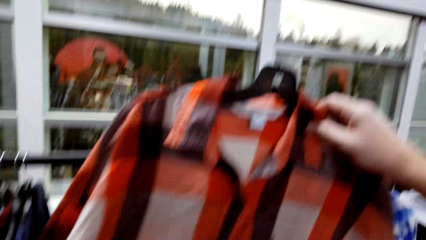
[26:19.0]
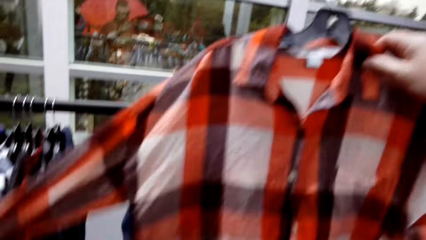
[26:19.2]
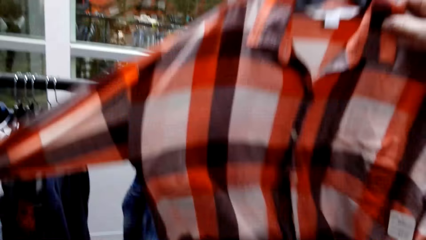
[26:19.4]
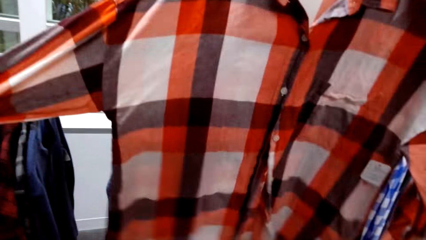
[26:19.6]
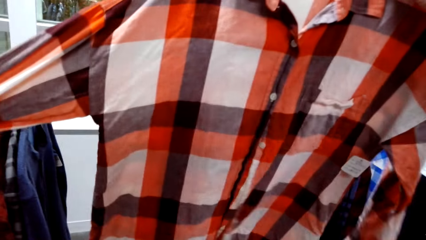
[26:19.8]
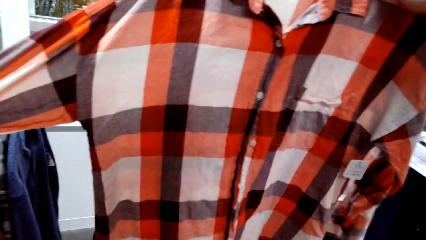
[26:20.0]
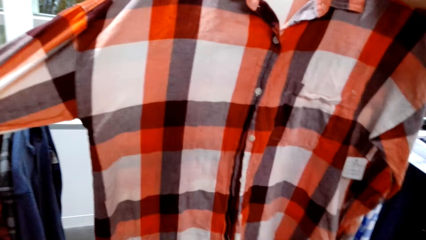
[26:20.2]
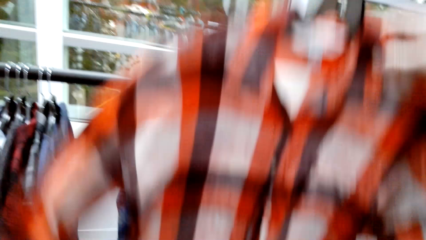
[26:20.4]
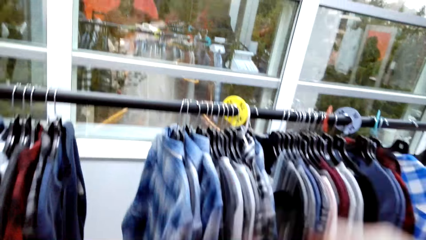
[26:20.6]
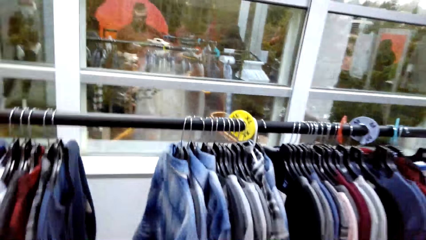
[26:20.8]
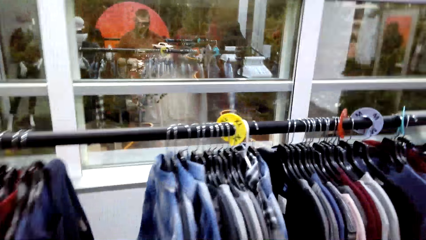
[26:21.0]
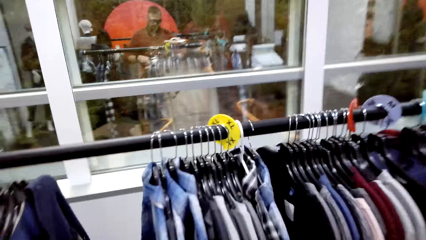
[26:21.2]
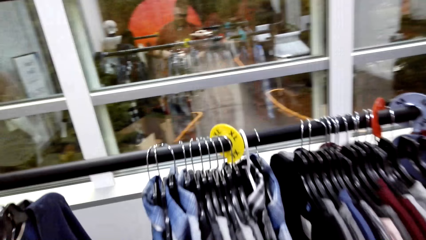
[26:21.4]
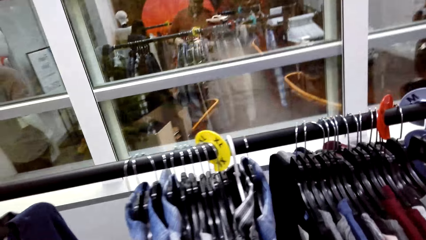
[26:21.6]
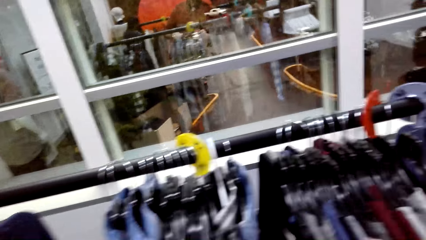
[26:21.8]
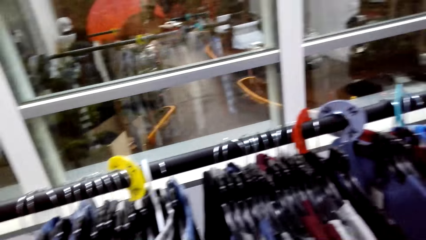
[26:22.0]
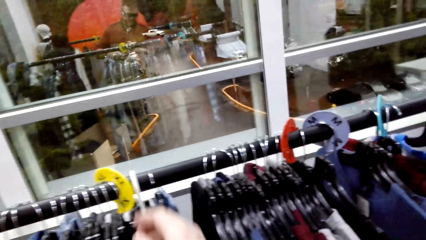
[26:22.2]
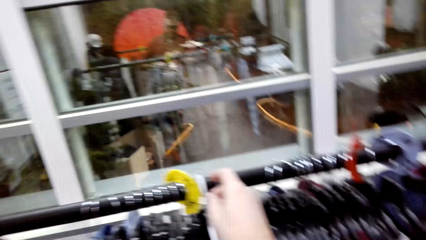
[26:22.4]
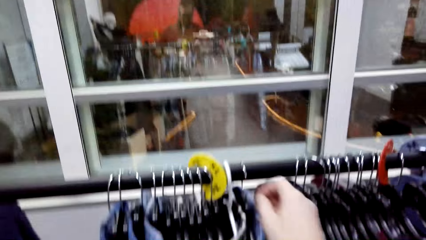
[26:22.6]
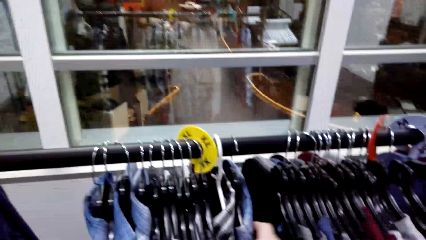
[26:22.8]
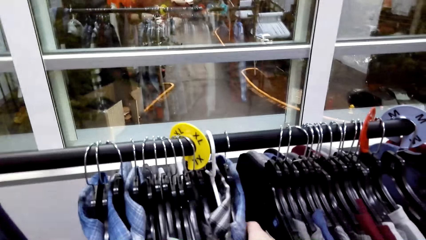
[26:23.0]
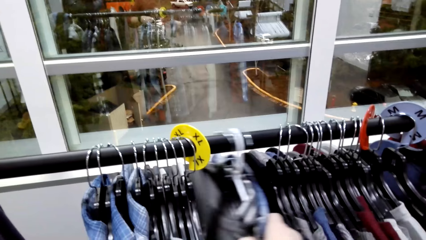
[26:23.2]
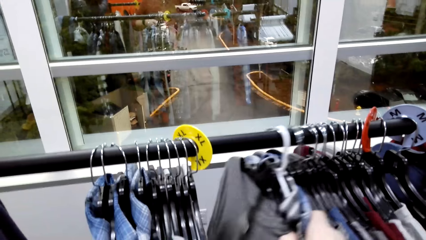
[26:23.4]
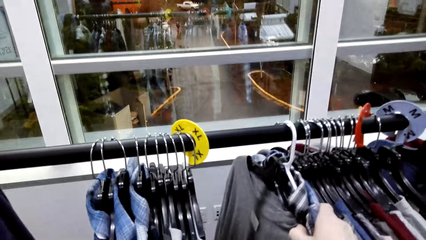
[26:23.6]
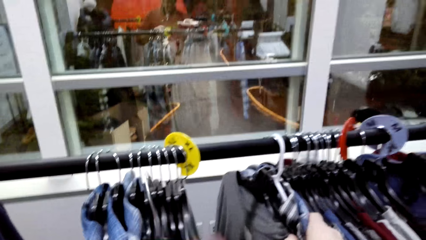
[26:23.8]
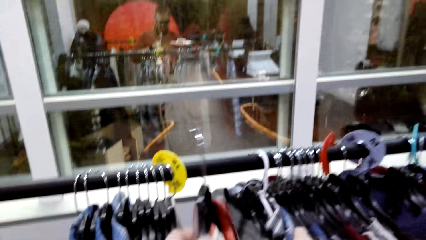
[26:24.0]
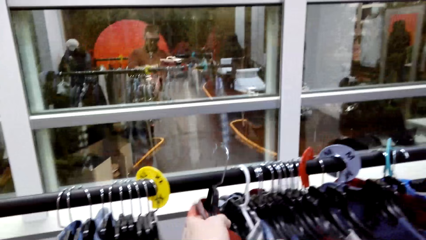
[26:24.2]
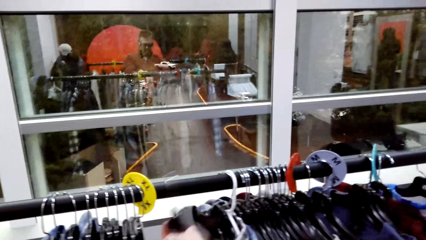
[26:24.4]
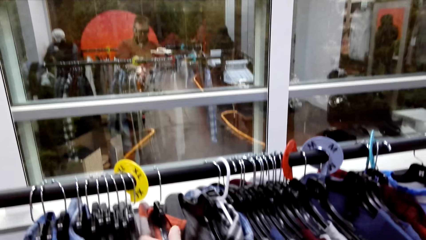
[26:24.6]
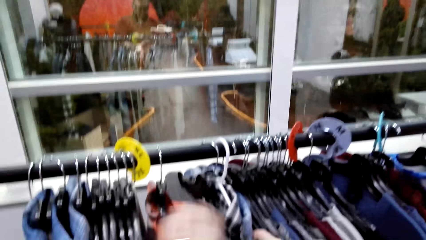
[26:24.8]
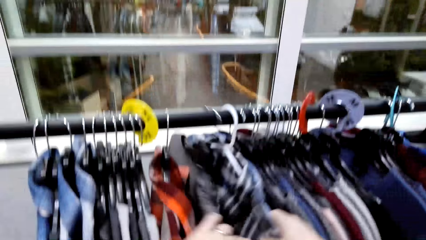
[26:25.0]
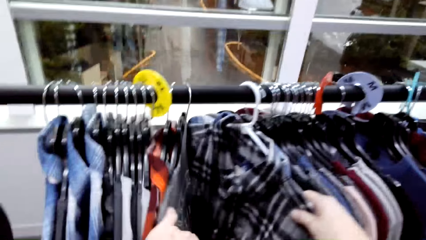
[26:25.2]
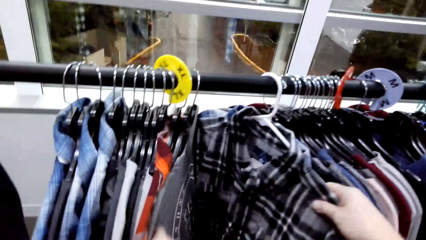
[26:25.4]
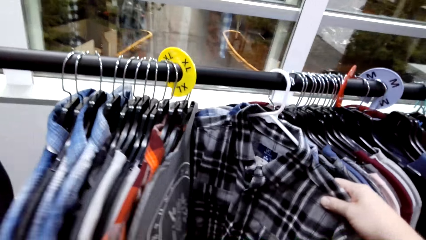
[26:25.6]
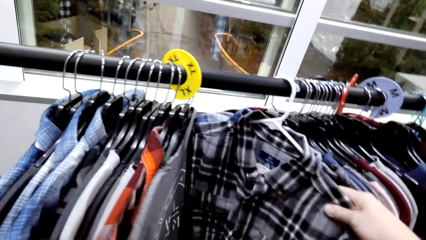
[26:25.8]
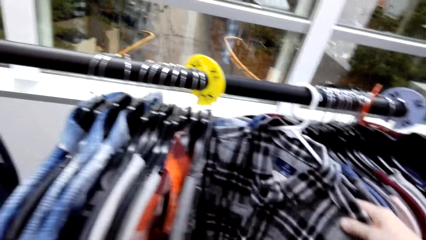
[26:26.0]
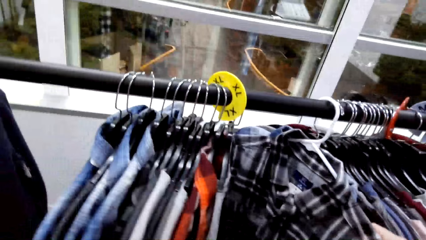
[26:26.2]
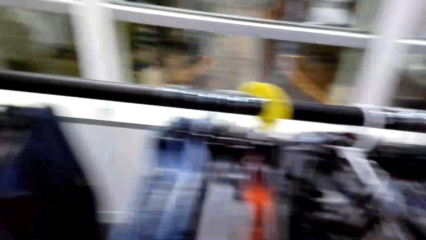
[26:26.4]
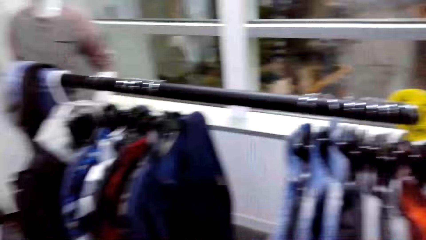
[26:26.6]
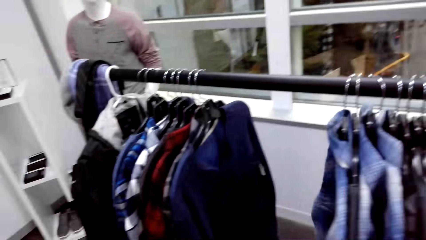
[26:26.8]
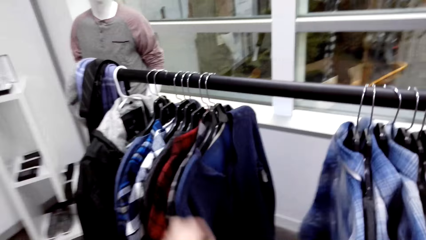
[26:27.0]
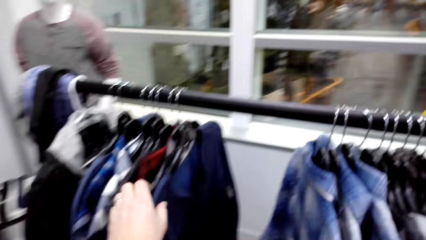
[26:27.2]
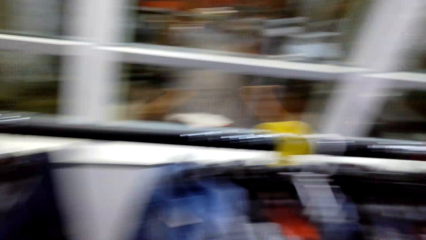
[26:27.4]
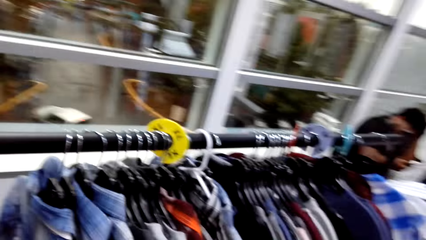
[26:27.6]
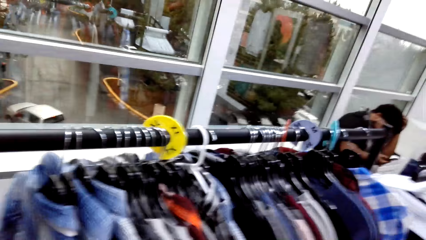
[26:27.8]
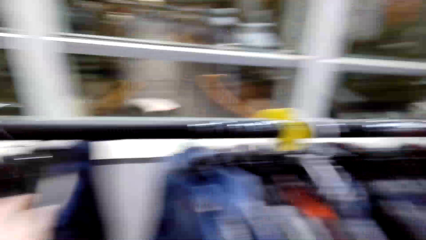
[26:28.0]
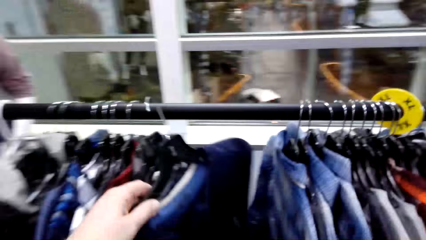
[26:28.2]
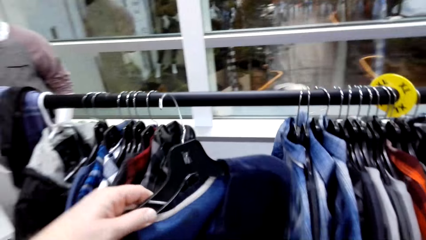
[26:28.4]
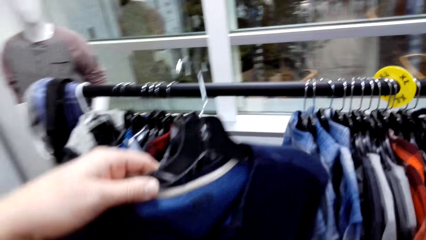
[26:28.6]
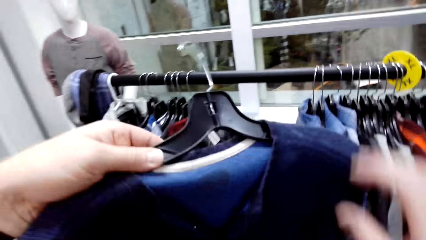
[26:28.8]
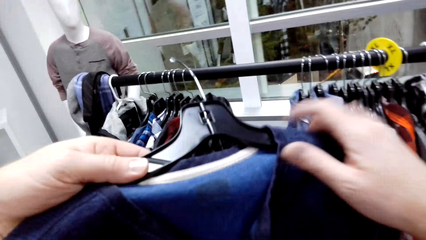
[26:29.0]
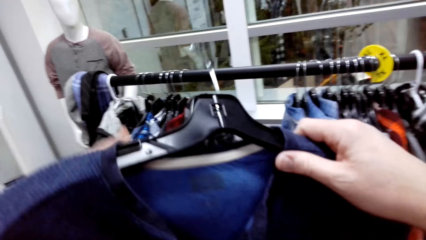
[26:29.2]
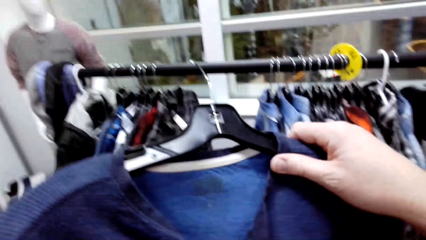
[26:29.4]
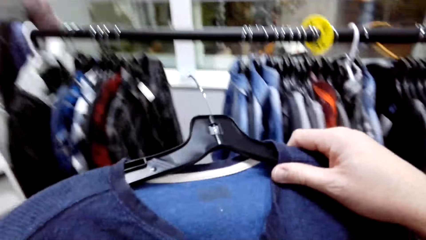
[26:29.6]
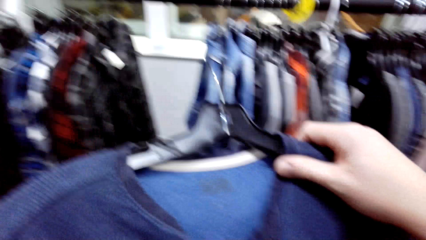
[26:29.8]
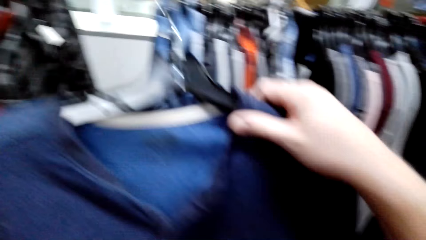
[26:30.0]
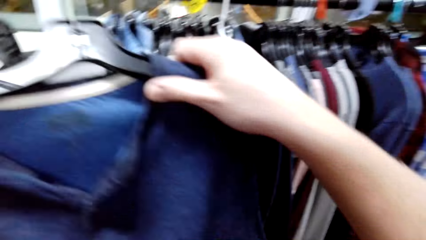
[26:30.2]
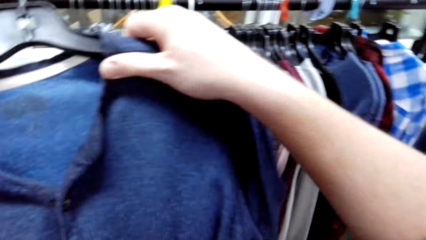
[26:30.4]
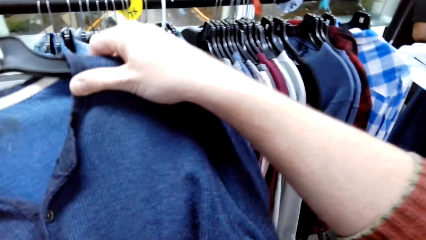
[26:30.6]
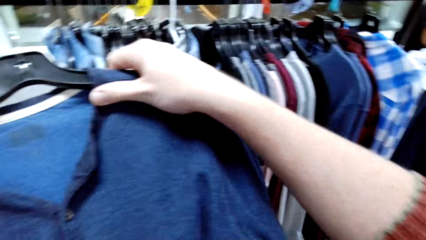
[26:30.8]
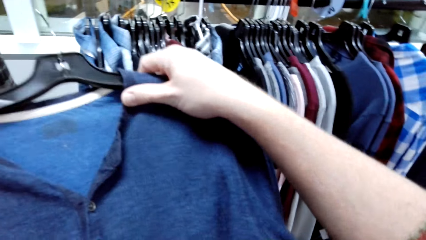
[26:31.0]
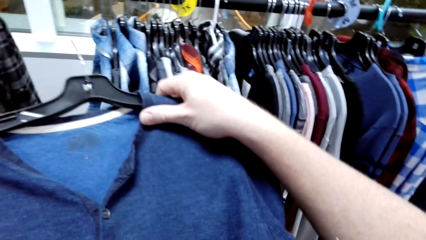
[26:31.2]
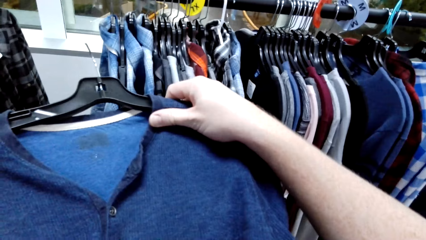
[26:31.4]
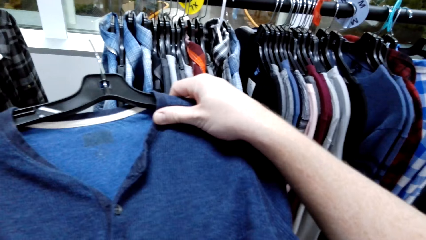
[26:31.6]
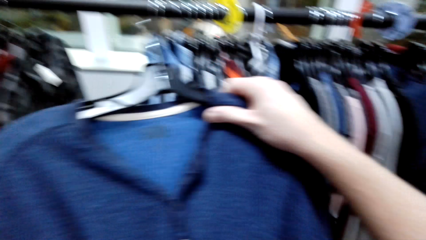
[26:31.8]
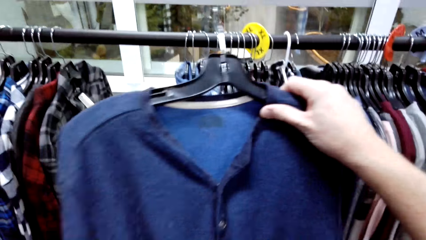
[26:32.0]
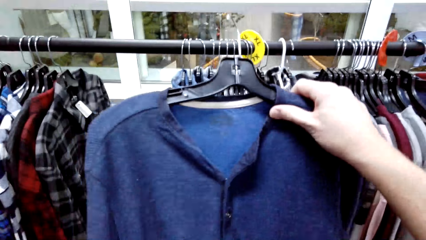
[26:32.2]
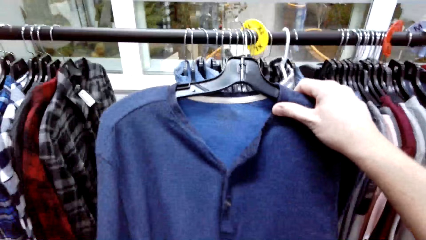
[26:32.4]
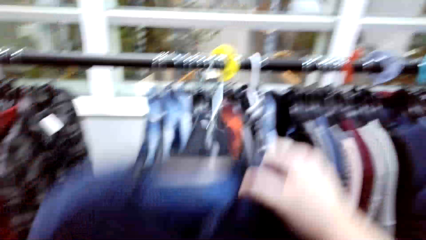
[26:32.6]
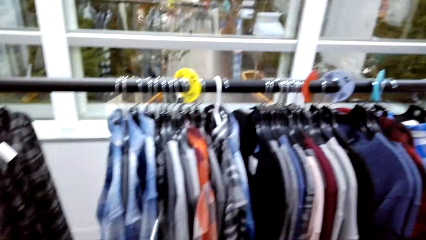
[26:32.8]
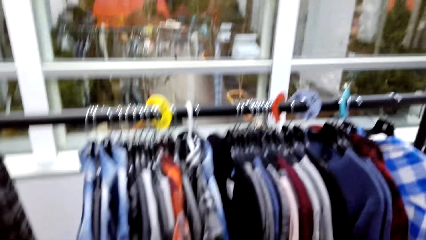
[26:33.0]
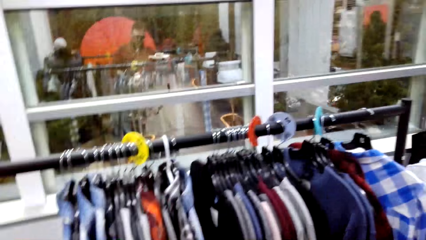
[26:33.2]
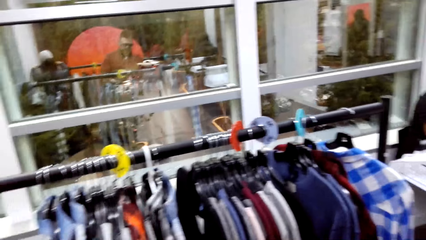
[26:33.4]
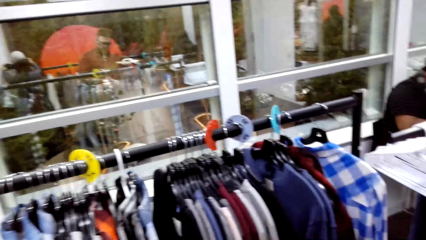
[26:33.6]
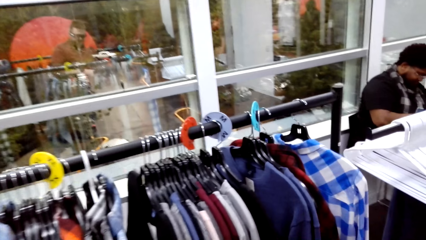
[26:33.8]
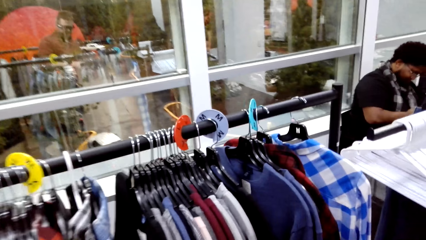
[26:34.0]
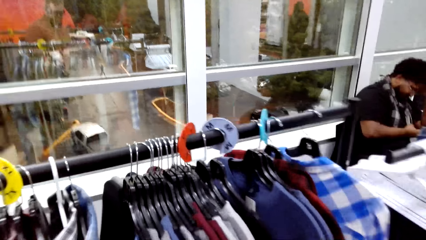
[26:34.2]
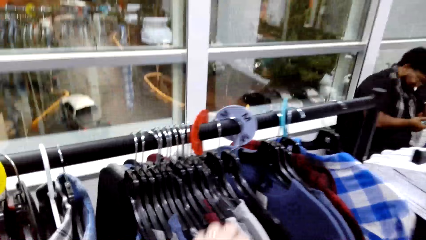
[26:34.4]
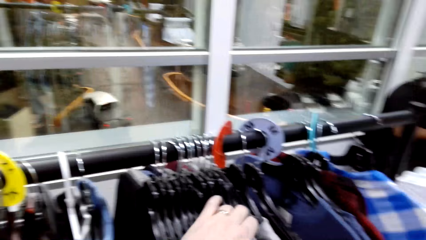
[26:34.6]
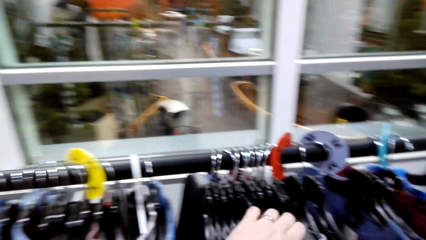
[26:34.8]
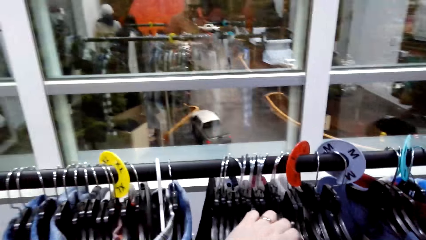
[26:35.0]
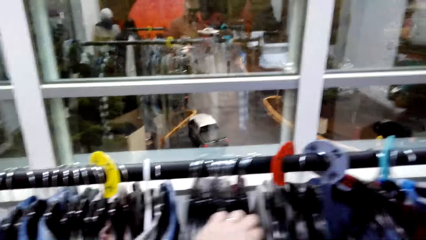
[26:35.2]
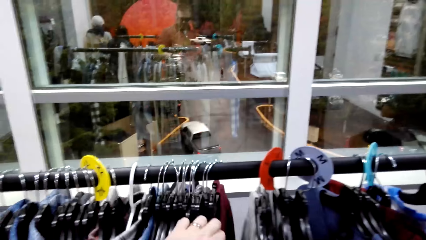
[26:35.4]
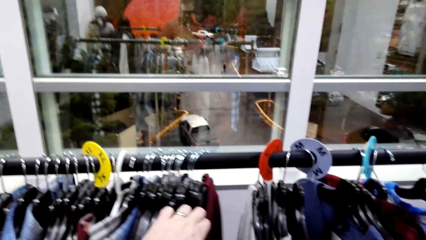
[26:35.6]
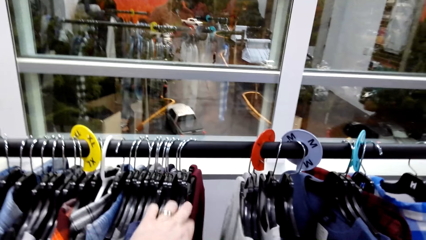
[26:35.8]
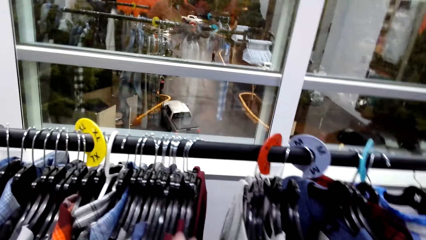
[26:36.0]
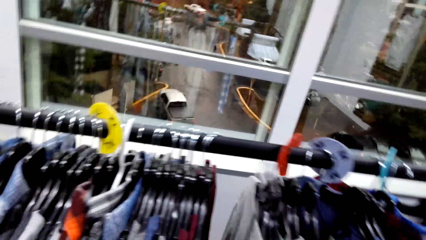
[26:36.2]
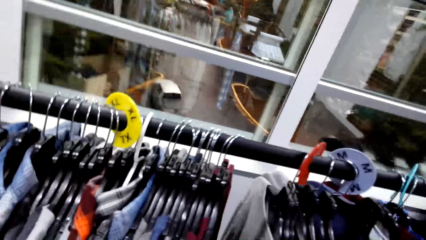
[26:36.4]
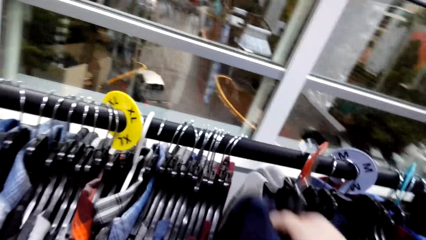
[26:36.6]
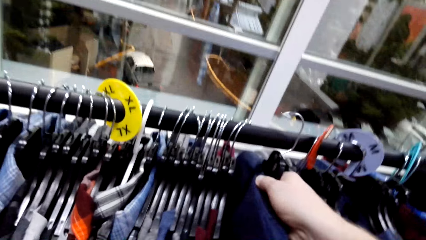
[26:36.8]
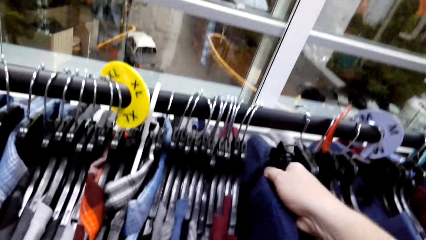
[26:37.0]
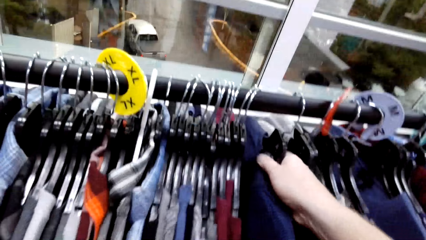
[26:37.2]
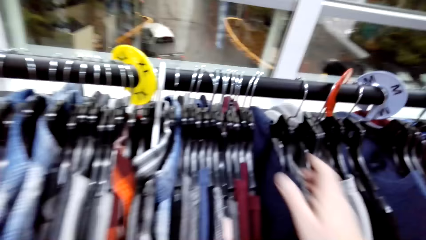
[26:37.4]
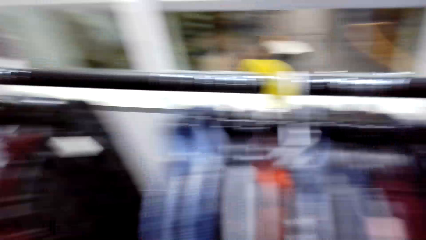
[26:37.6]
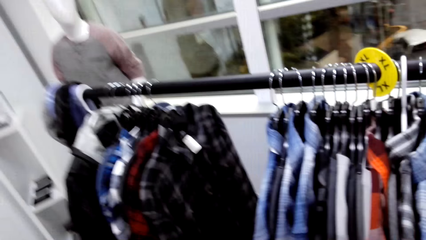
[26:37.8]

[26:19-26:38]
The camera wearer looks at the shirt. They move the shirts on the hanger. They hang the shirt. They move the shirts on the hanger and search for a shirt on the hanger. They pick the shirt from the hanger. They move the shirts on the hanger and hang the shirt.
